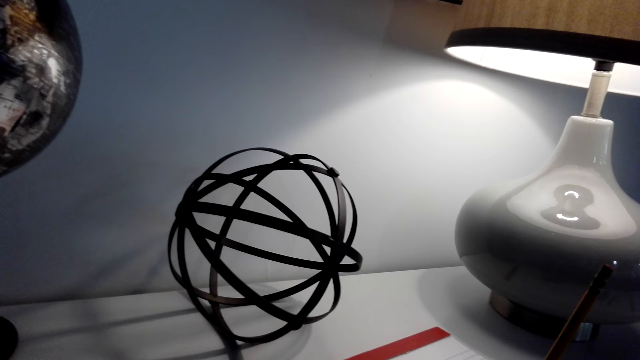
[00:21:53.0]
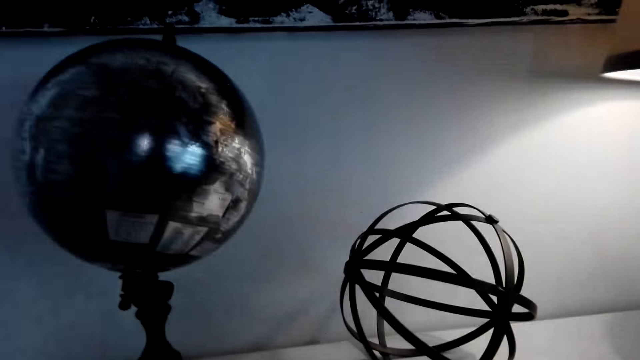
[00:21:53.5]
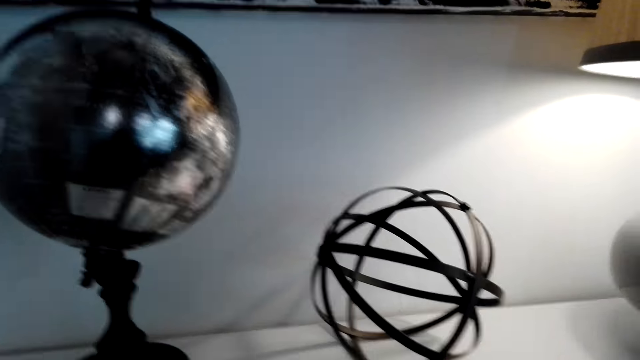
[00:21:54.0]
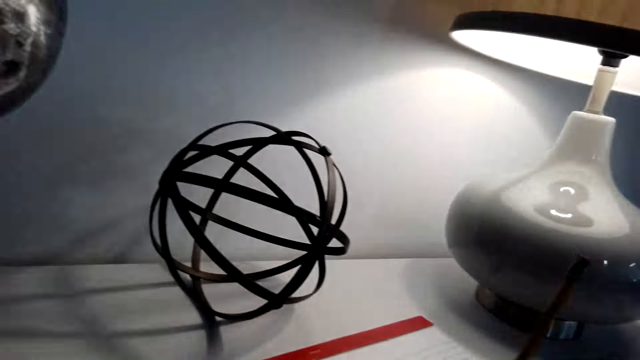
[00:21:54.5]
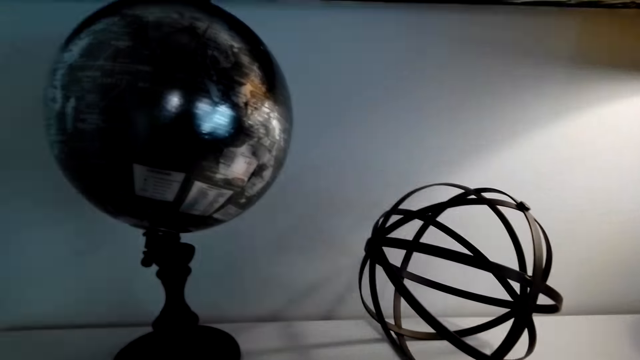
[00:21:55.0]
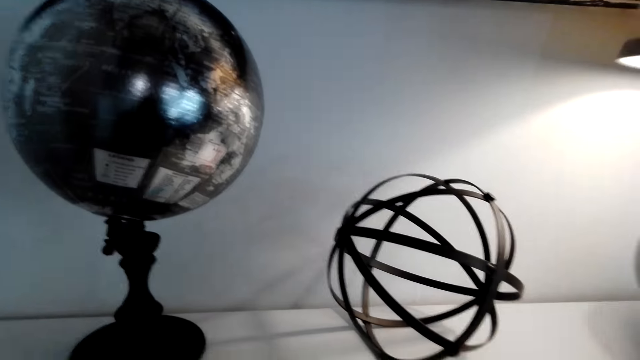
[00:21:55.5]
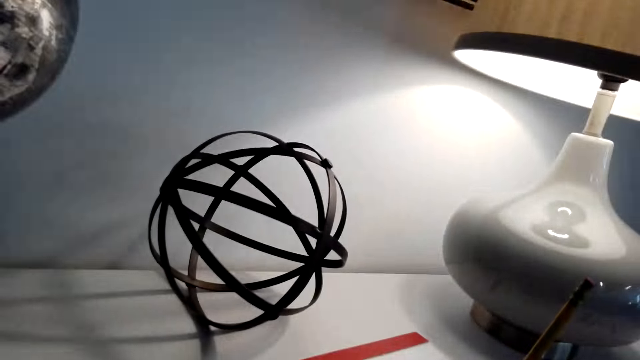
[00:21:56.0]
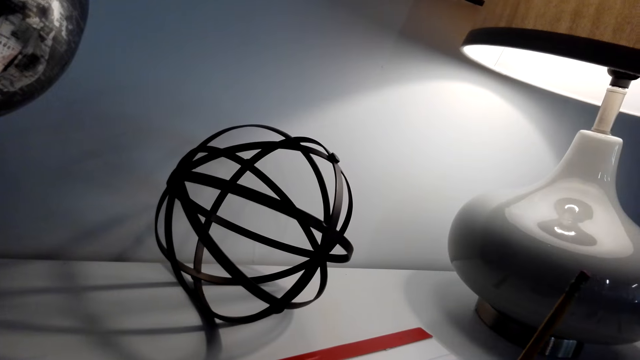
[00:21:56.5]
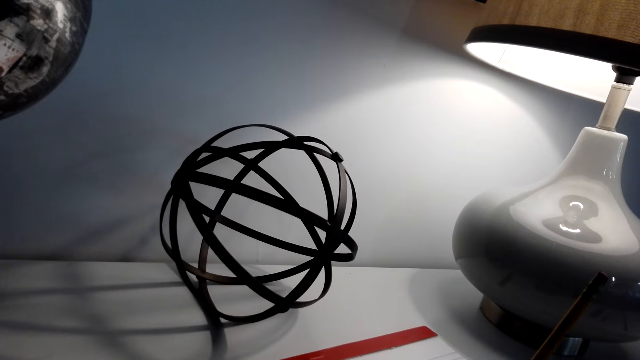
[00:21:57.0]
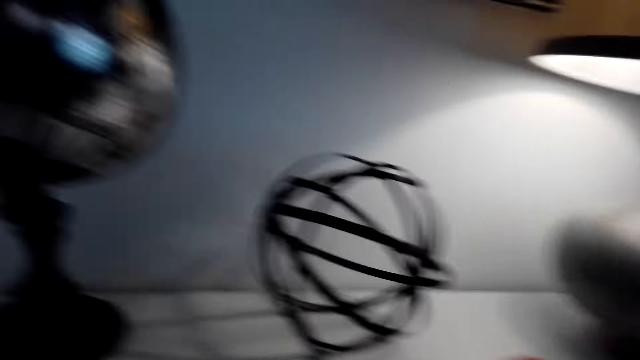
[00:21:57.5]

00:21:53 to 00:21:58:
The camera wearer draws on the piece of paper.

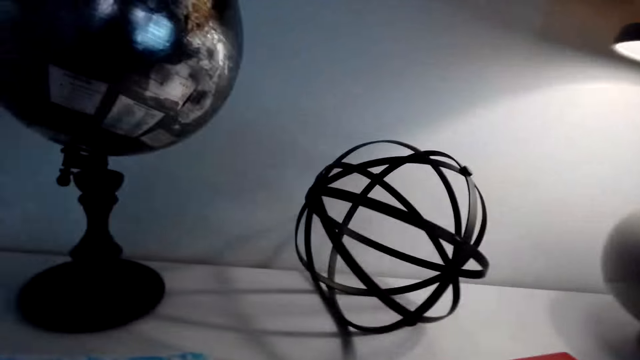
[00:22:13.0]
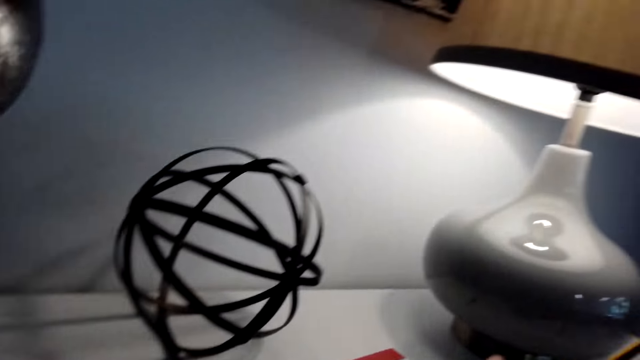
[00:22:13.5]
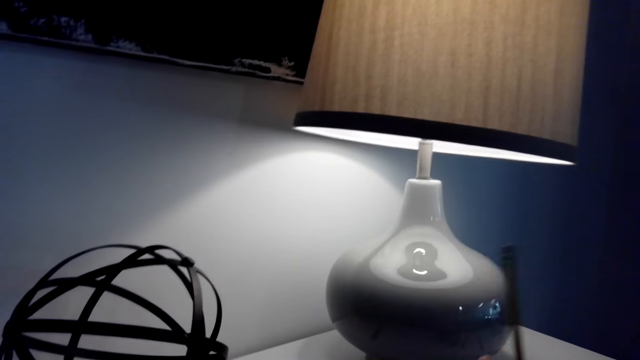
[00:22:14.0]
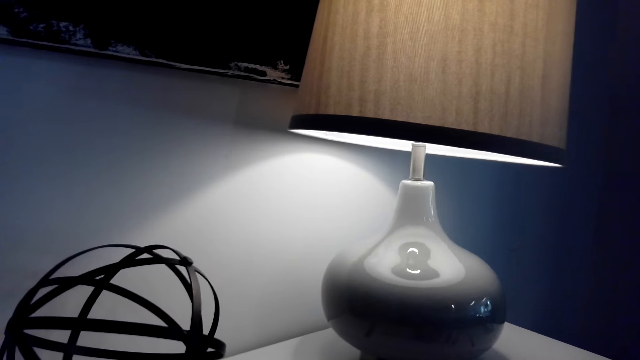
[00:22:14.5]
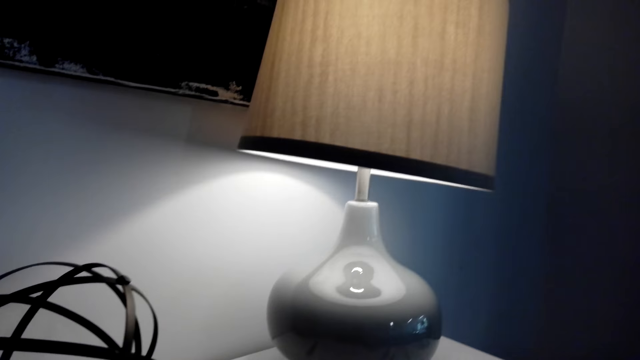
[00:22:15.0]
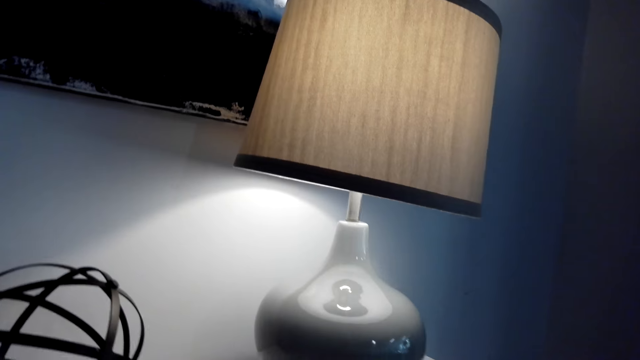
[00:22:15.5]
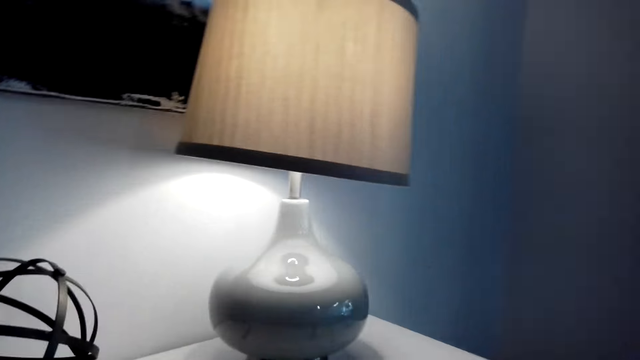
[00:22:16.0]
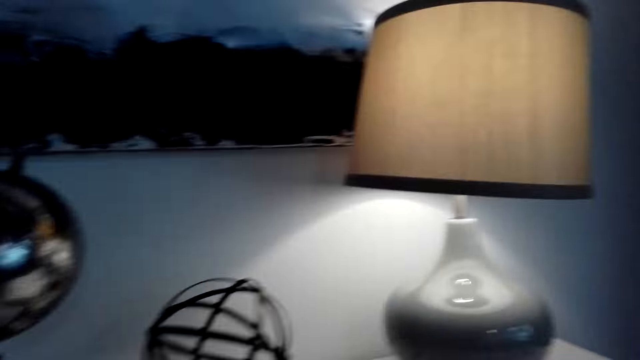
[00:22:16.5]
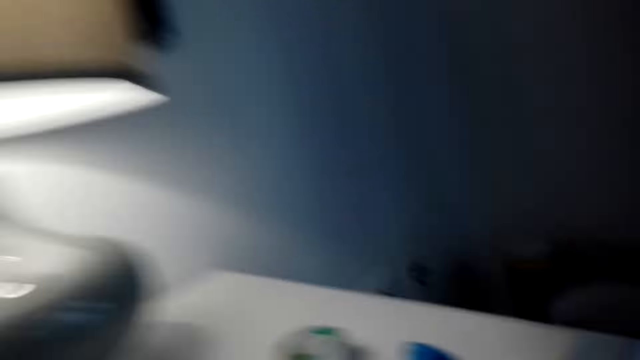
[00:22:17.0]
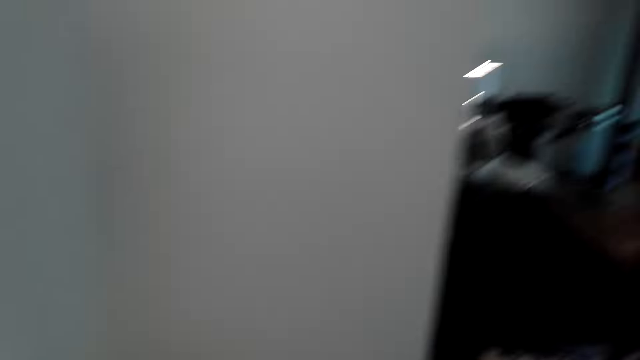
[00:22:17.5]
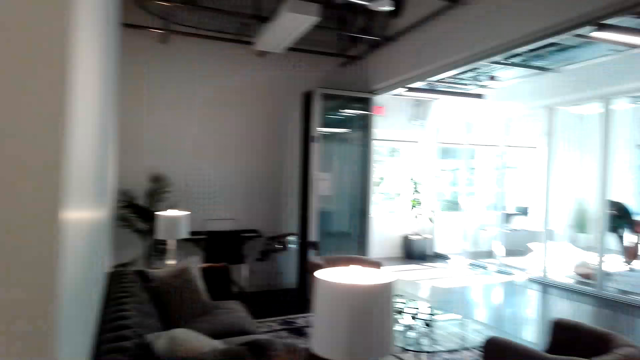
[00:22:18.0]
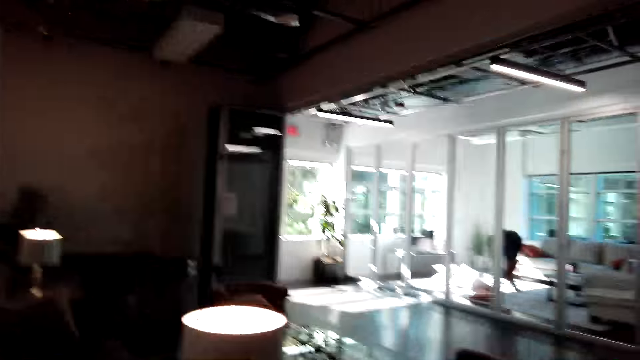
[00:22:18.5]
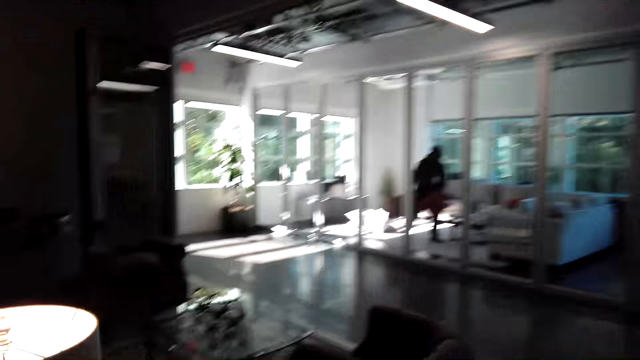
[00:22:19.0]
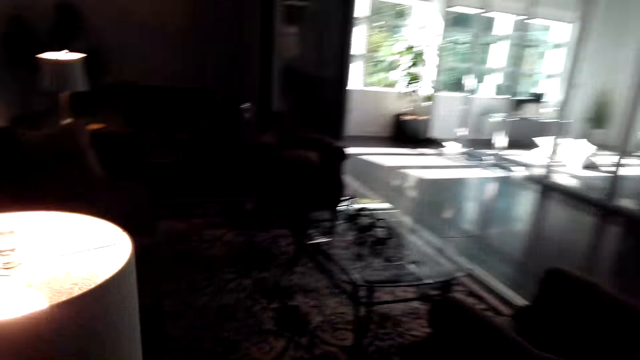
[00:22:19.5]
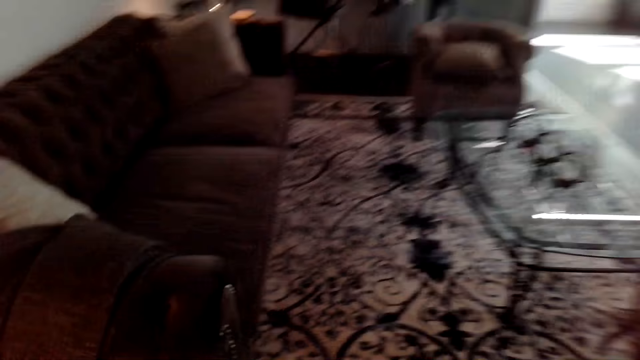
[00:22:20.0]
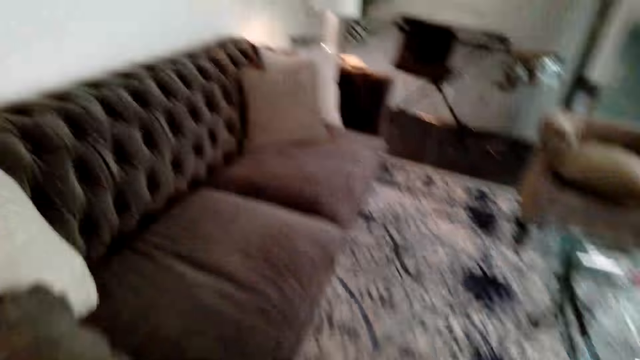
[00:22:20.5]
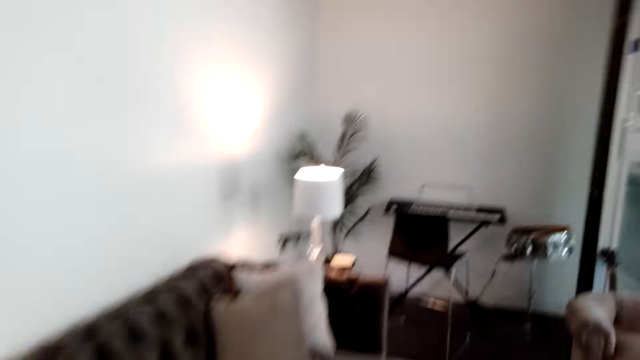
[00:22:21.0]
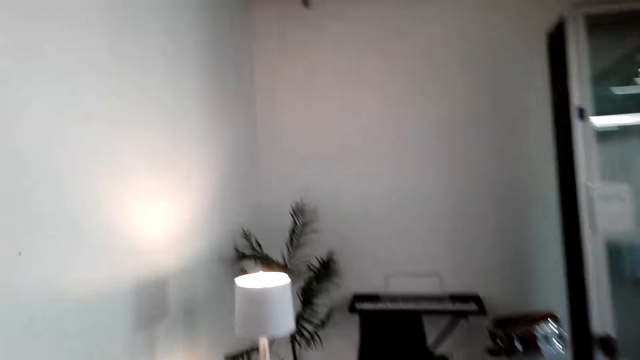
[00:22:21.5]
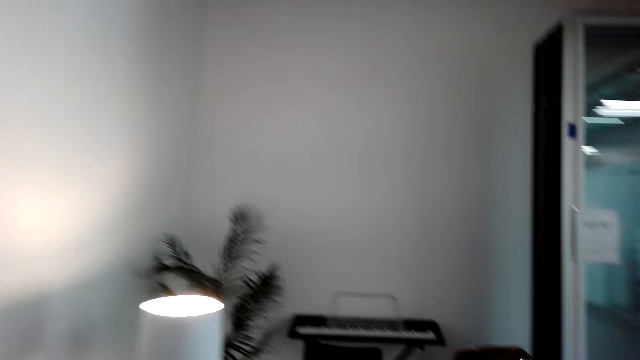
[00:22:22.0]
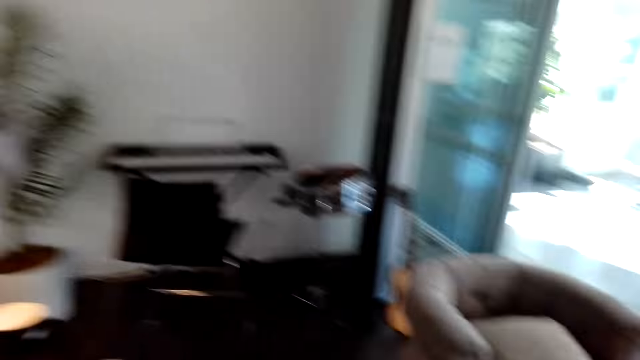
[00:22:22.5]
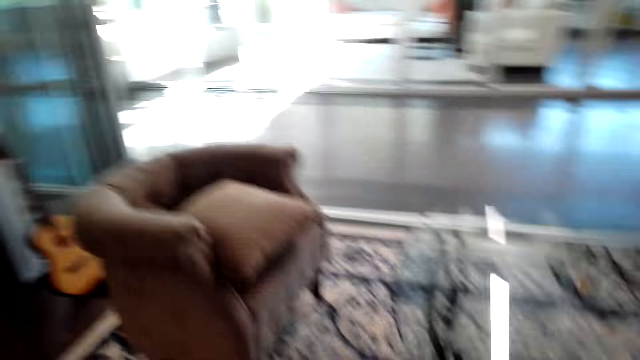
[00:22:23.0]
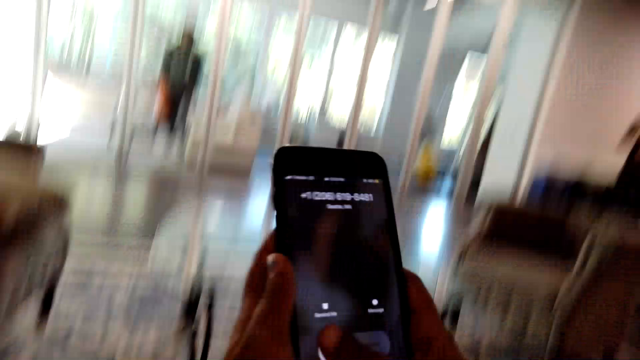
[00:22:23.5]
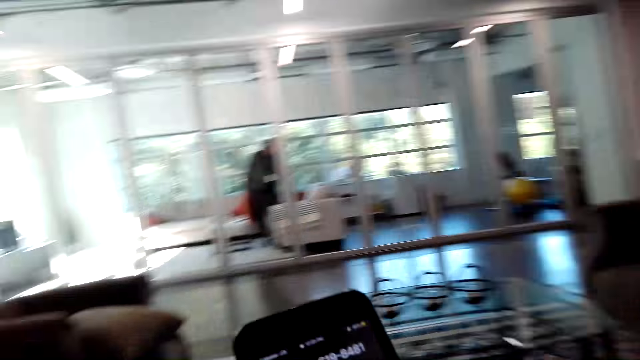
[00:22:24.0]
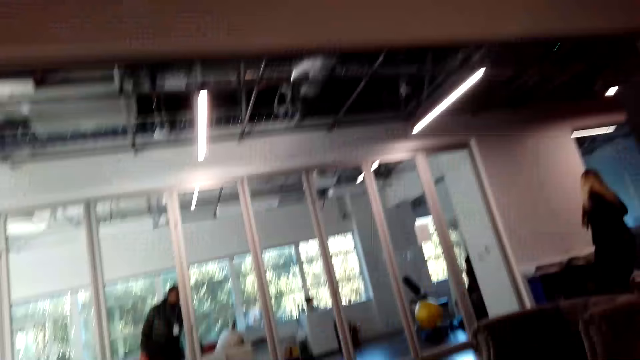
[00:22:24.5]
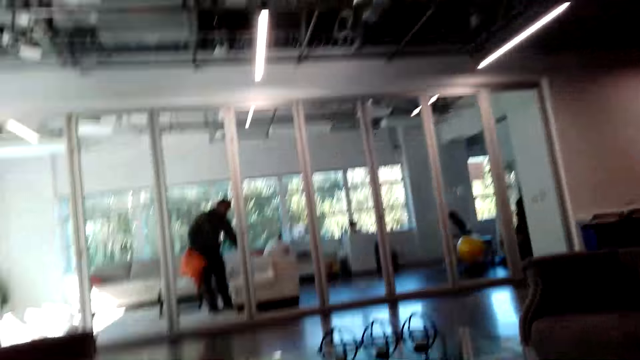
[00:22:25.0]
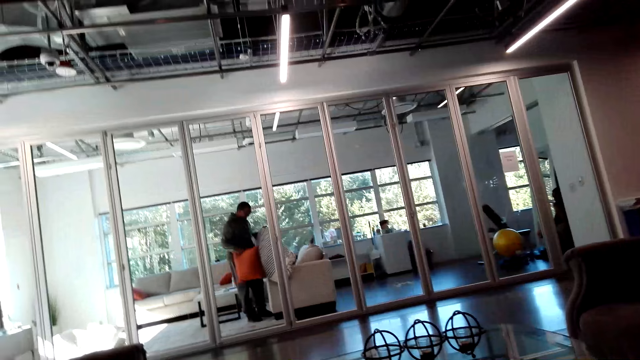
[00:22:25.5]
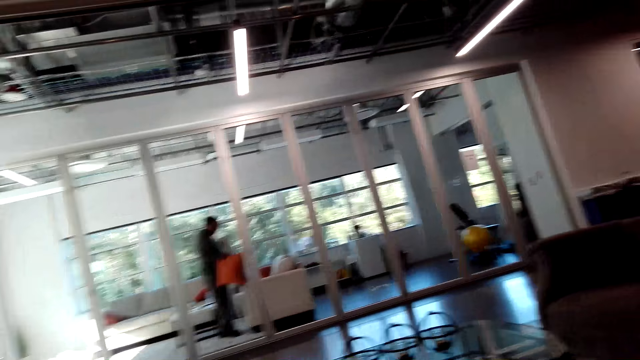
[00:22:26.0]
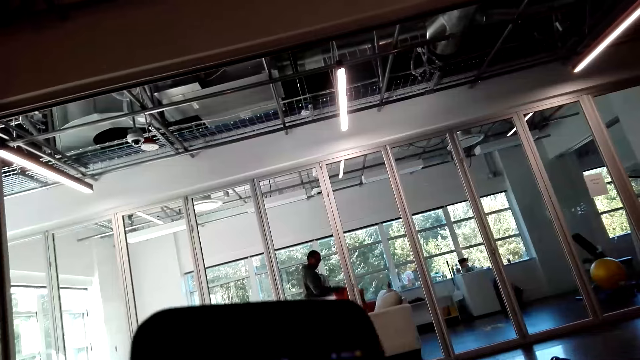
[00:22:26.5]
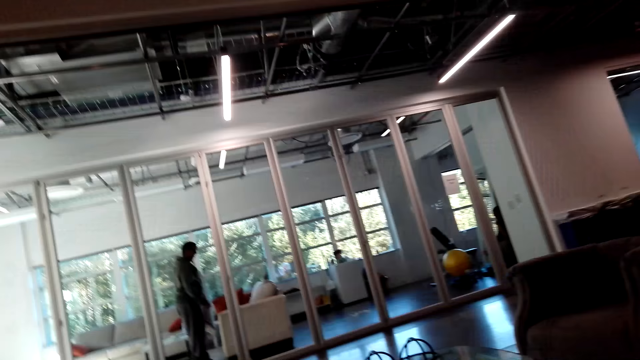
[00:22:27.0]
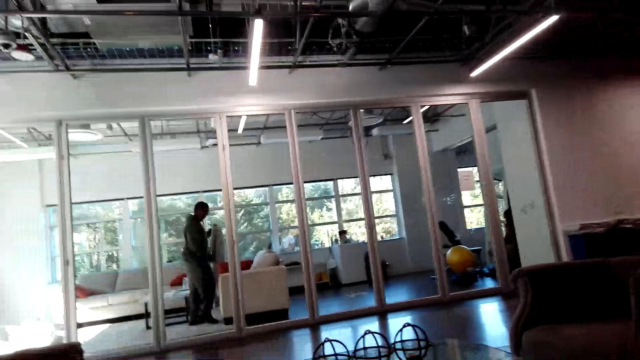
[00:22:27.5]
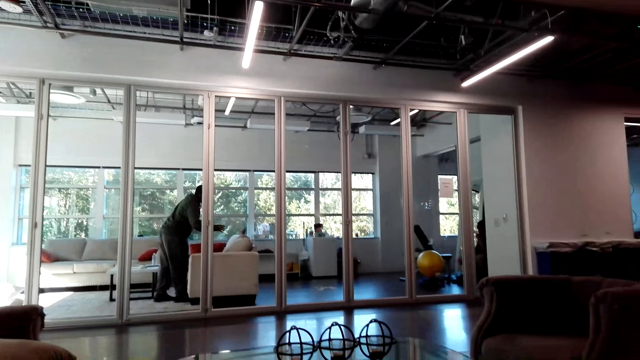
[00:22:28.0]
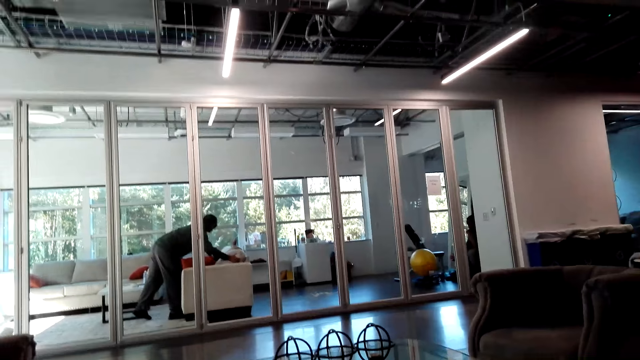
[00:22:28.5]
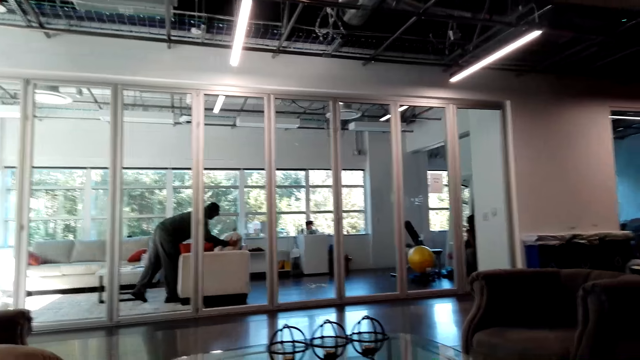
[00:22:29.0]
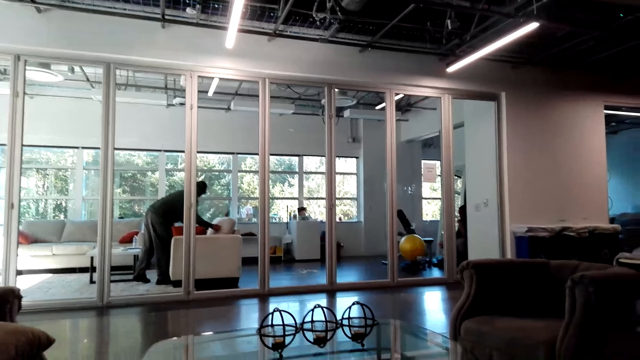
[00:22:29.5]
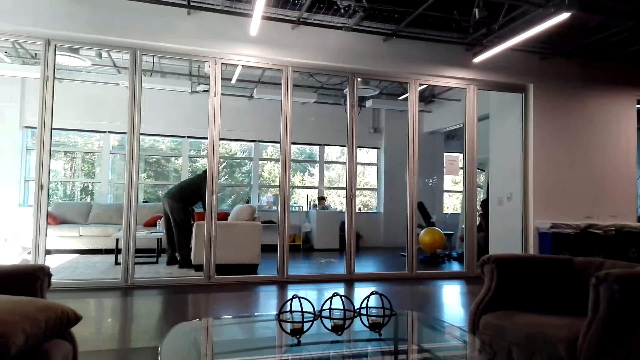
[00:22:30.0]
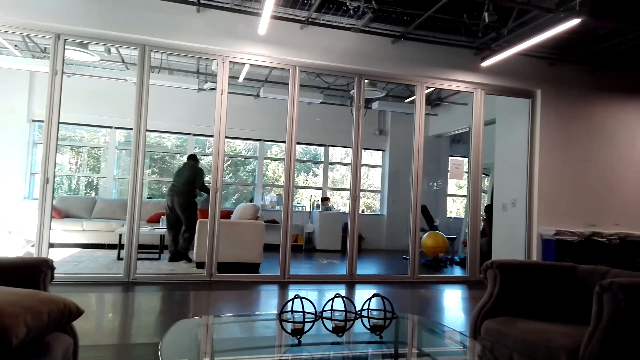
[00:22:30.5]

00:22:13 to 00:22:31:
The camera wearer stands up. She looks around. She walks in the room. She gets her phone. She uses the phone. She receives her call. She looks around. A person puts the pillow on the sofa. The camera wearer talks with the phone.
